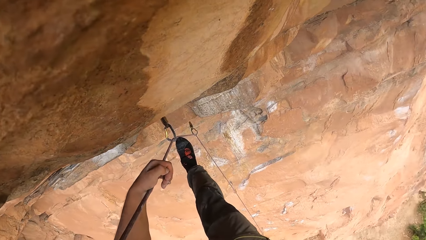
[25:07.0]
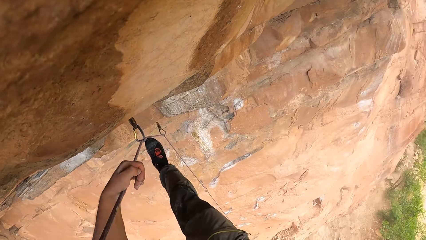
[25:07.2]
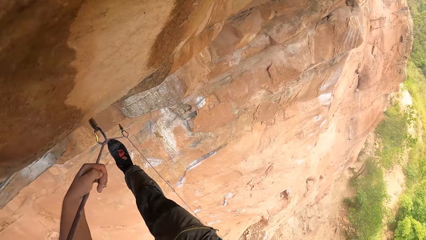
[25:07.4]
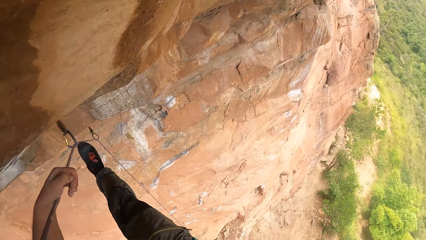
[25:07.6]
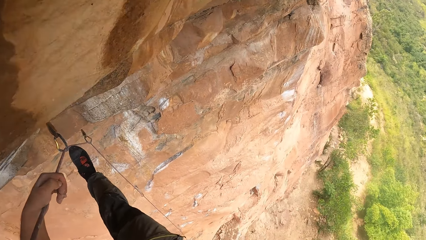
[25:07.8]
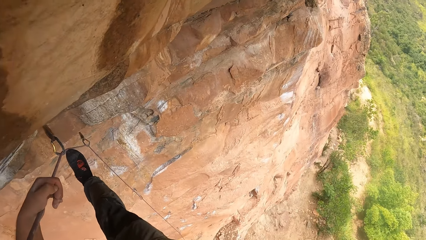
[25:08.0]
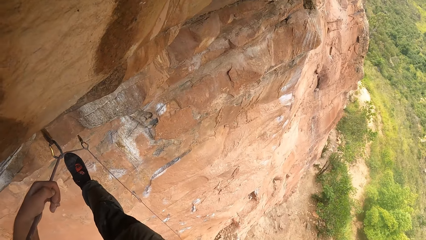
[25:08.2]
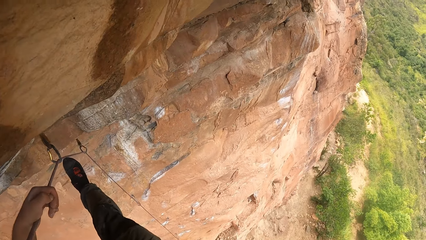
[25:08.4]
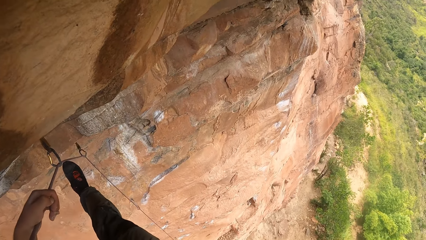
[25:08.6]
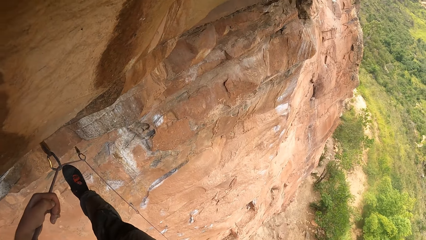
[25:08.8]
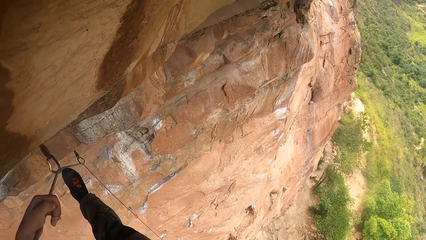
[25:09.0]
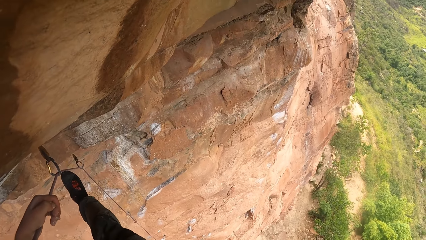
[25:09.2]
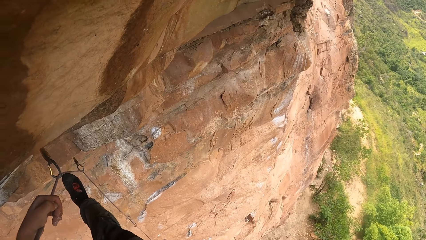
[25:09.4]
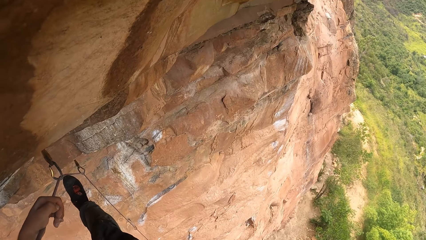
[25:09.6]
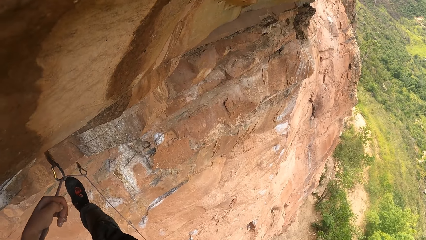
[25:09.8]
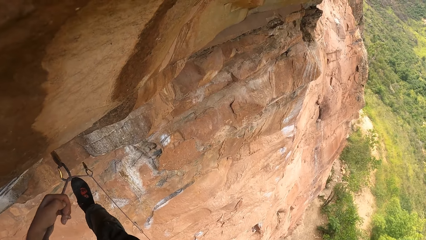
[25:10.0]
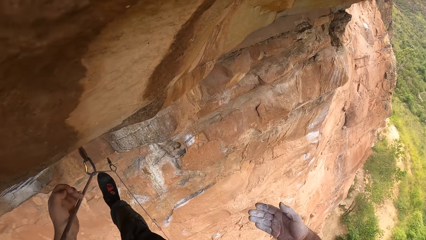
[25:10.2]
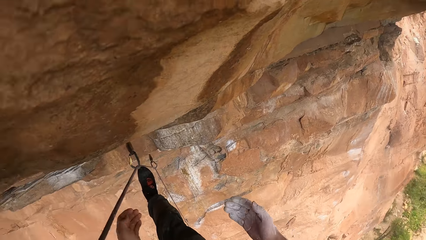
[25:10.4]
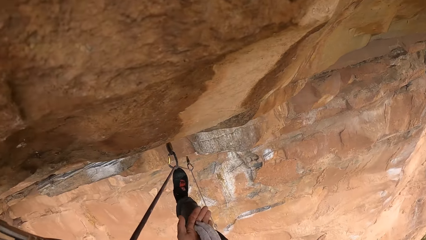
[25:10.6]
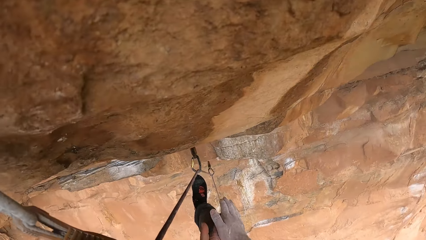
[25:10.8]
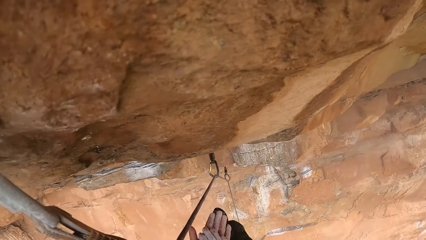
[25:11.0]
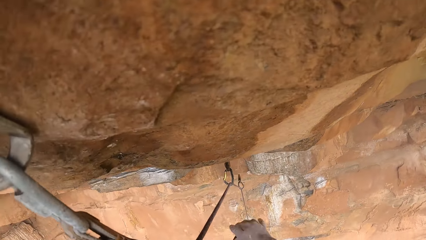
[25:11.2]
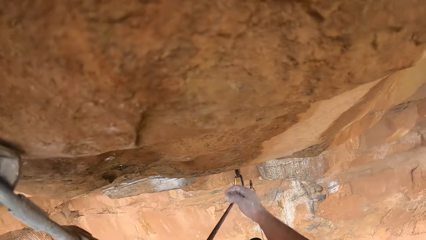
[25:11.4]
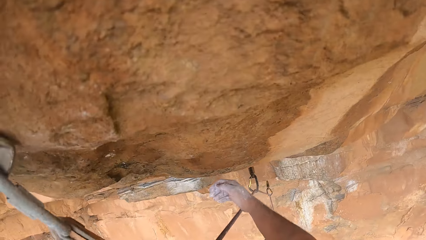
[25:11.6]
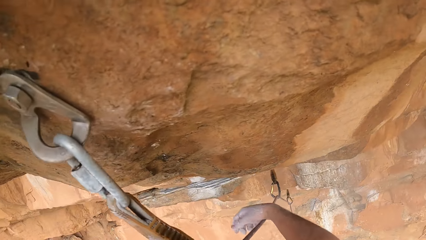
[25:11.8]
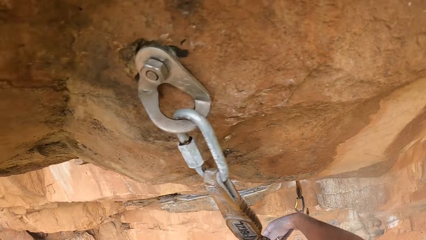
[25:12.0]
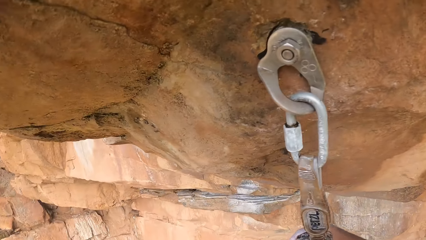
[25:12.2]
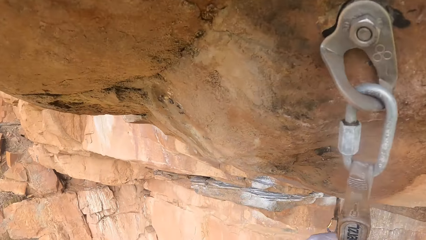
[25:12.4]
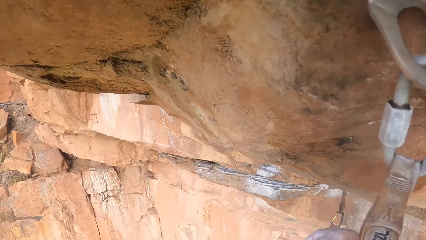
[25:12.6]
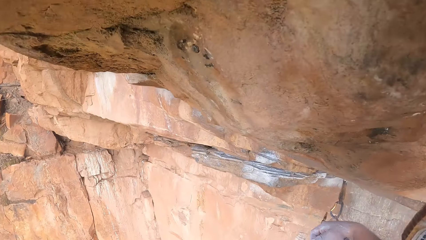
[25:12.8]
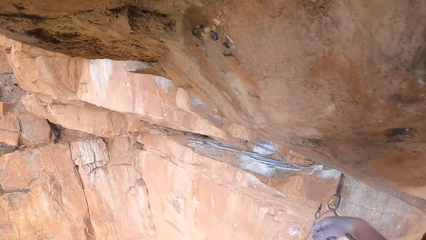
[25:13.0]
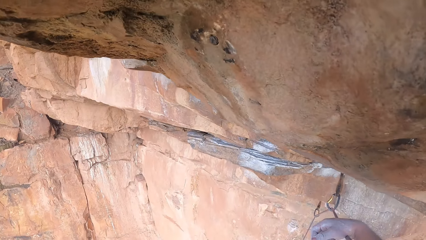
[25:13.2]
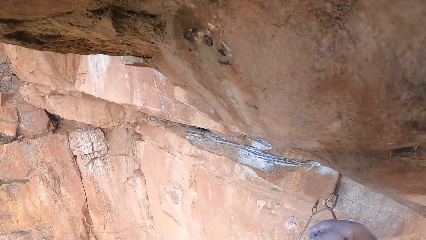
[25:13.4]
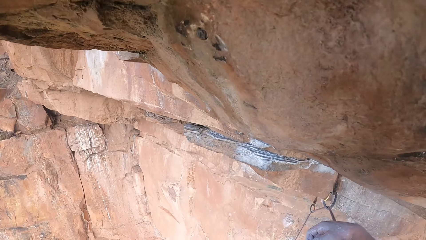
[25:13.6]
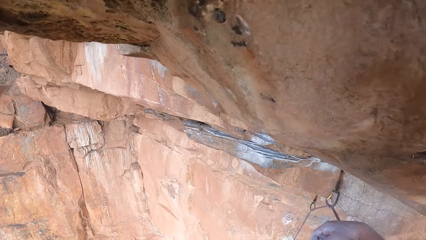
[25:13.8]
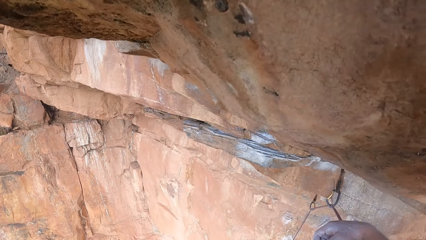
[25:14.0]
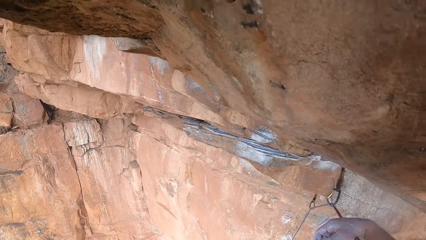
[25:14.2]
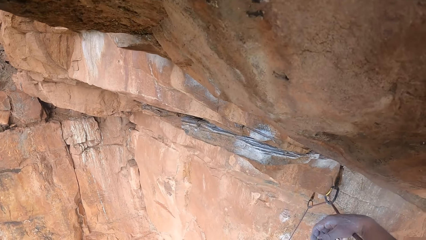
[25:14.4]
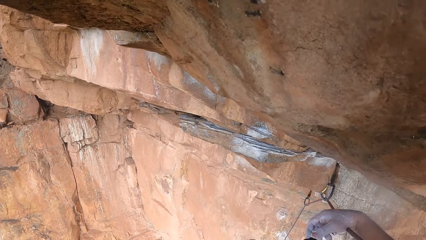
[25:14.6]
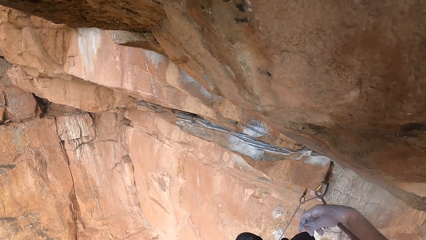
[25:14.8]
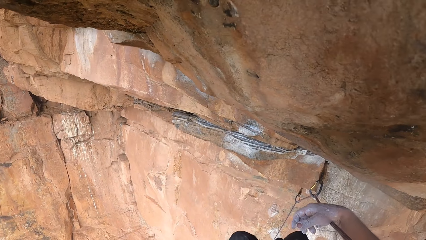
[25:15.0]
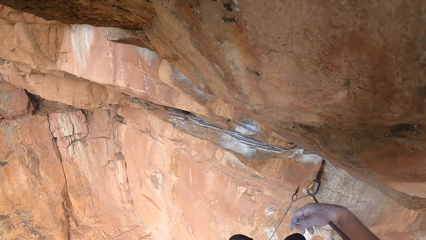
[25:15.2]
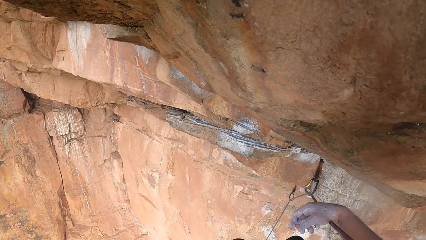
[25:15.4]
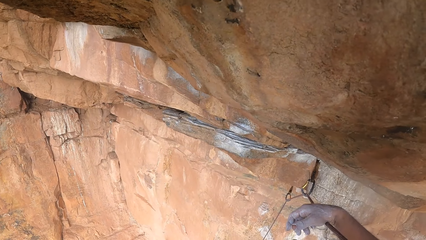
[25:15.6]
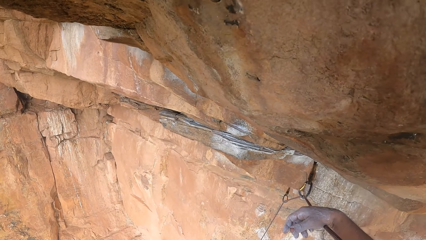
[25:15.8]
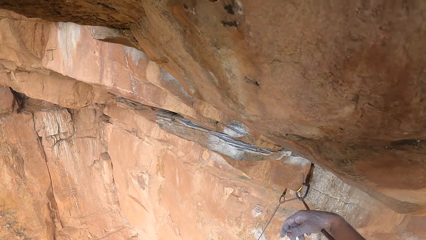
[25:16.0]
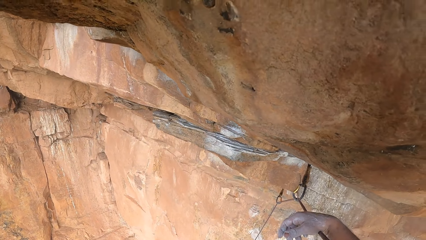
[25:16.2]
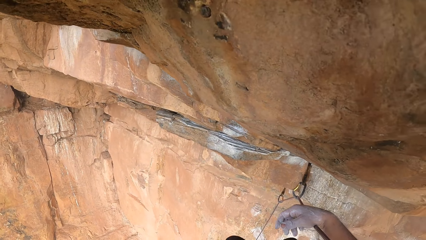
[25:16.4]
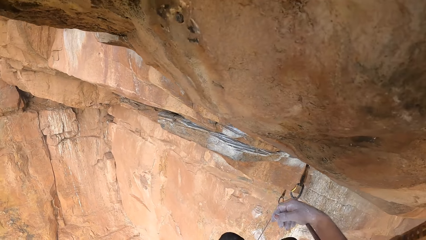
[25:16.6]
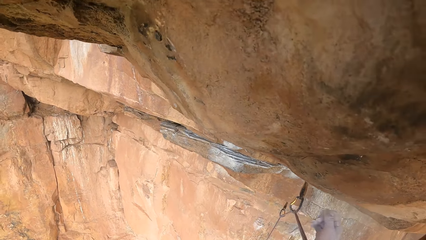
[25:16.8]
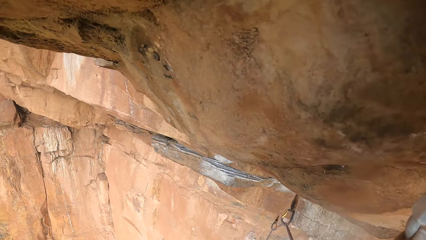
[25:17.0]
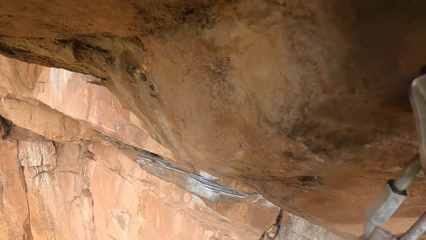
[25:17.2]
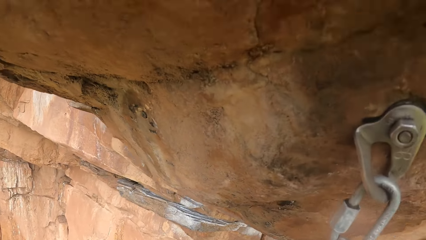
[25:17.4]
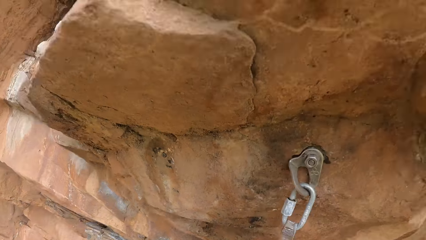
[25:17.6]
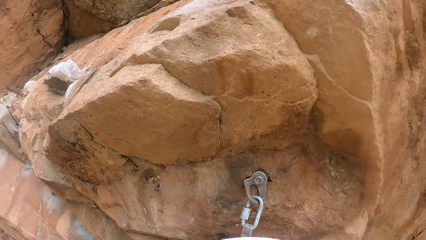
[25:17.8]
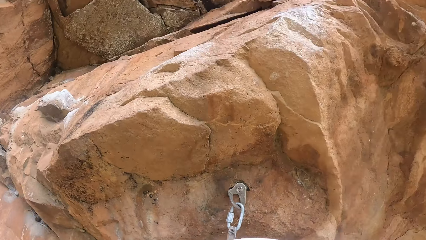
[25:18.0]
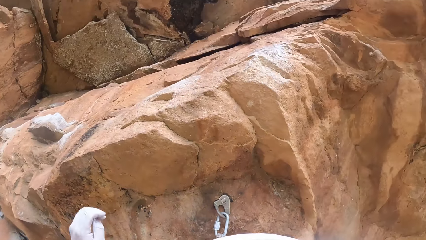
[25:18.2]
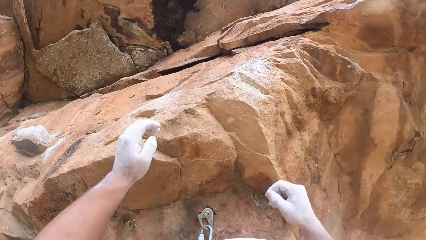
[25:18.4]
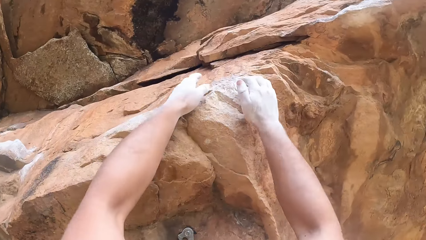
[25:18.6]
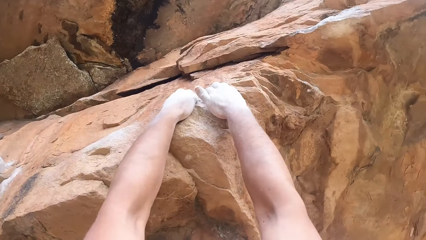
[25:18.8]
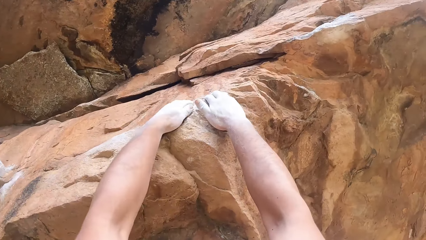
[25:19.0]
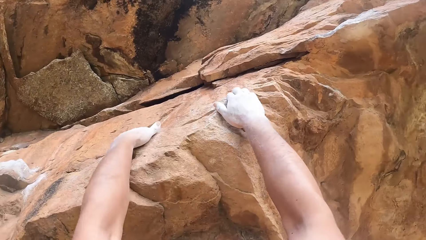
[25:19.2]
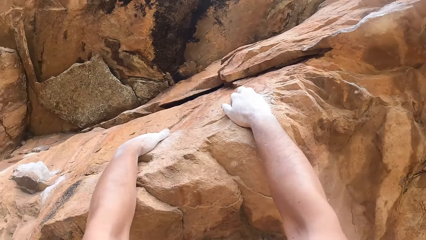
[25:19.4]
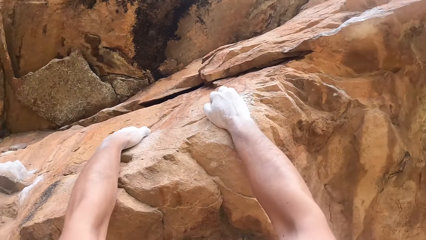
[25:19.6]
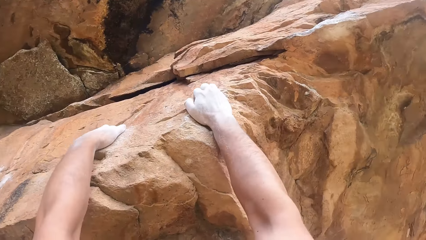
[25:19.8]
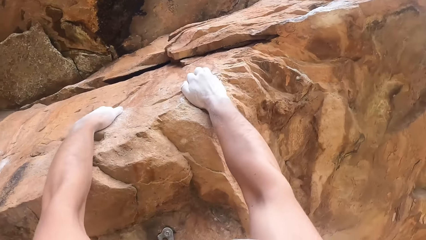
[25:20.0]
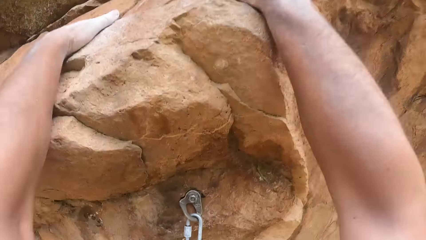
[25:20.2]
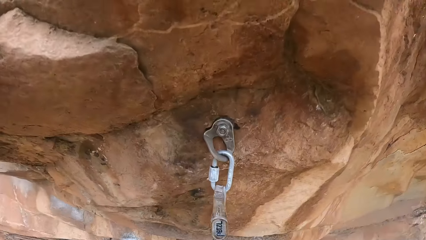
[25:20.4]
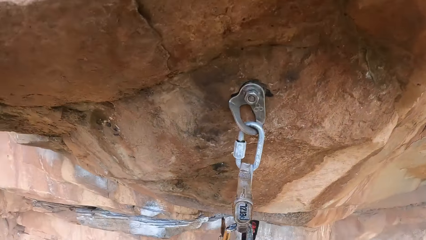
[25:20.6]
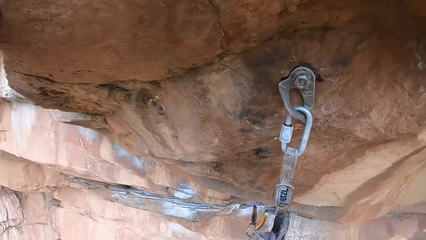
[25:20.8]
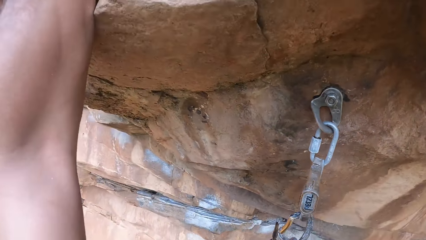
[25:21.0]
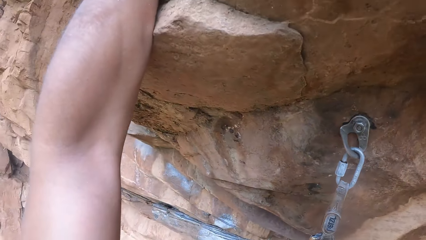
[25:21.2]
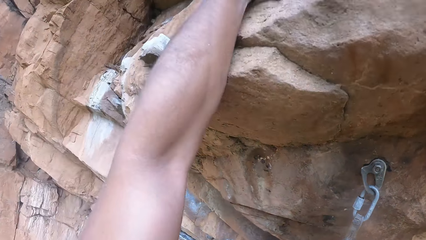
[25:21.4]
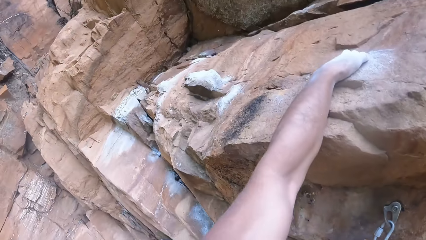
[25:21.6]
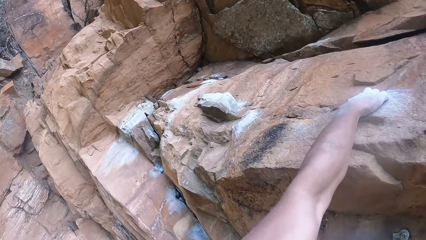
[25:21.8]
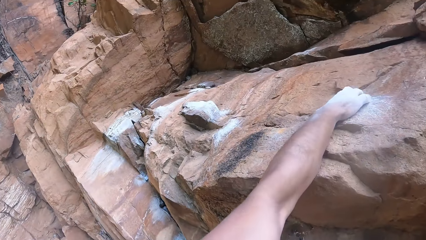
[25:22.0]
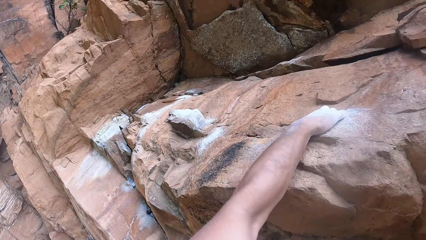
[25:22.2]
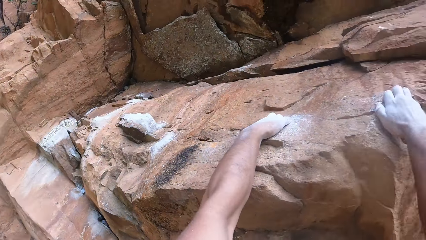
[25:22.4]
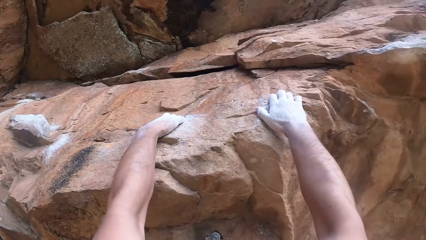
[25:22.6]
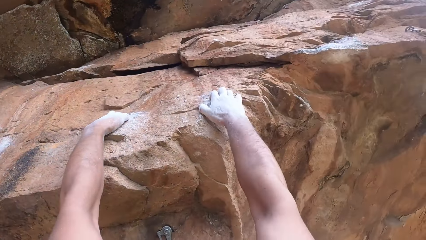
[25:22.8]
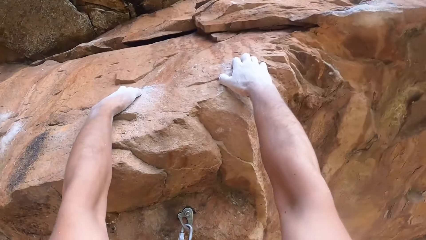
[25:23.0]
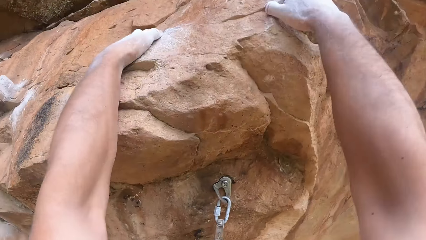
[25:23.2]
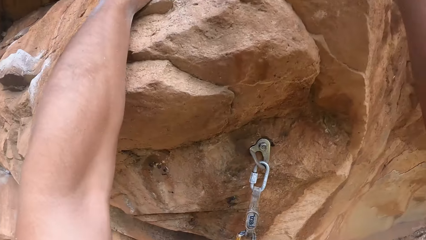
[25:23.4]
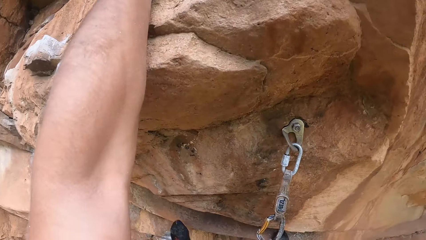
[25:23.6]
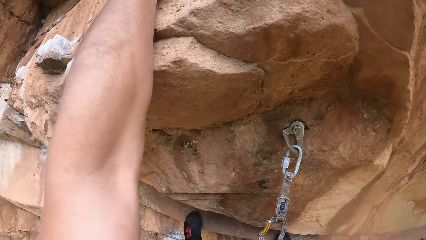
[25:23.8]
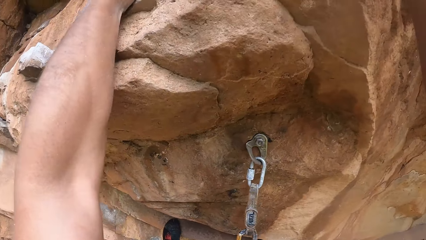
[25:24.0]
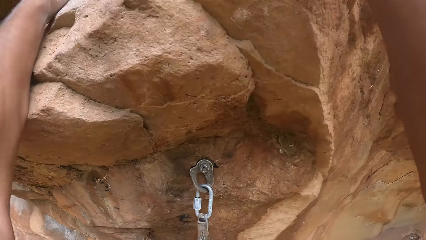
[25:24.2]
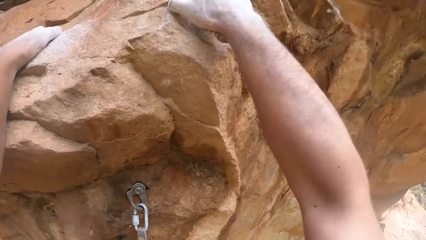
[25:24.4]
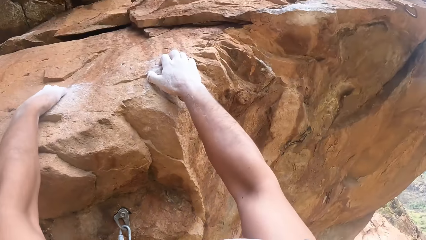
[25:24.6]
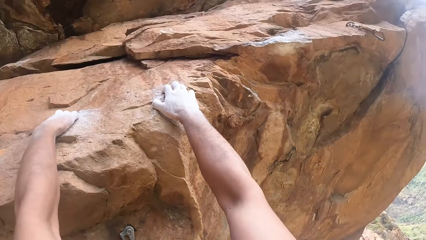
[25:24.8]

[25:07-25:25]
The camera wearer rubs the hands. They look around. They climb the rock. They hold the rock. They look around.
